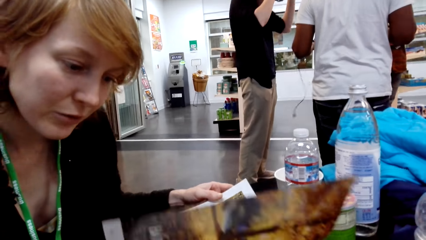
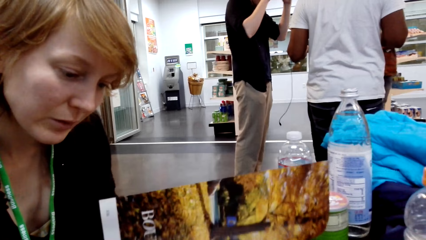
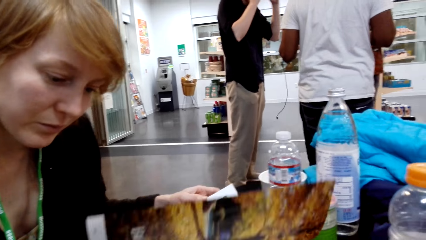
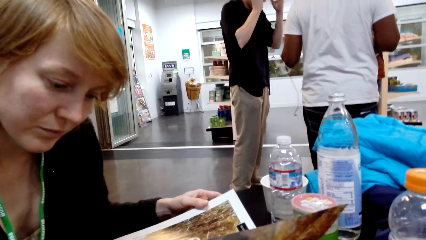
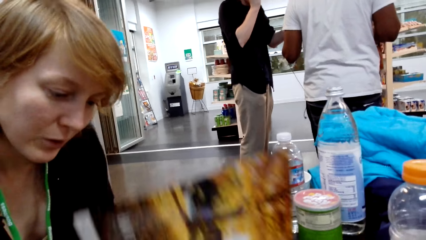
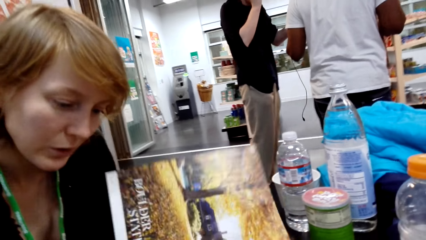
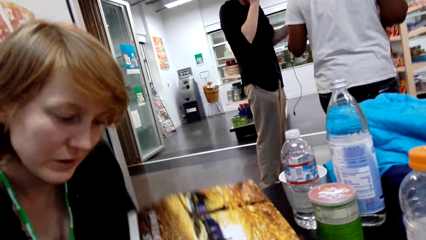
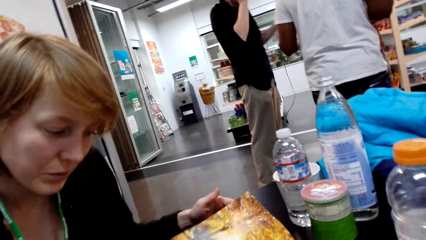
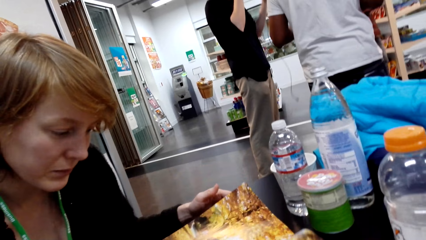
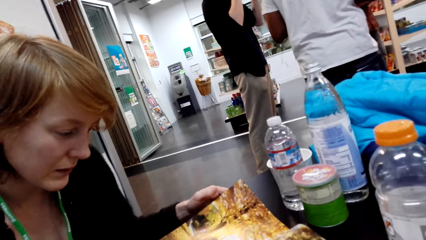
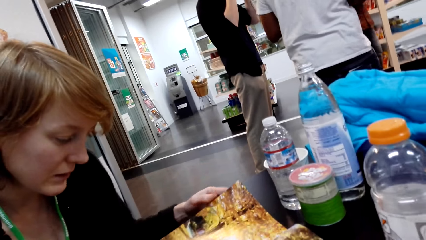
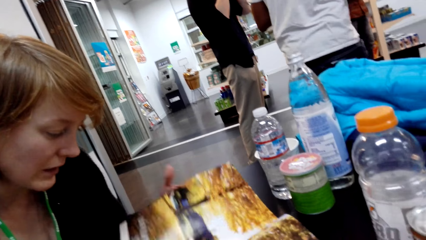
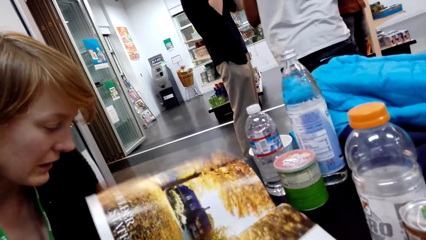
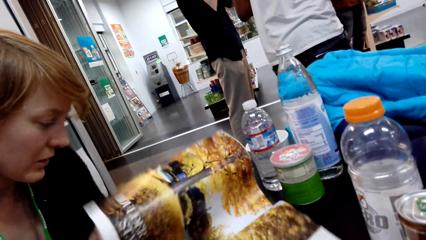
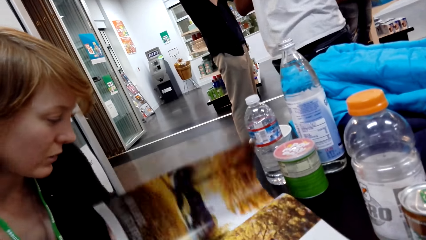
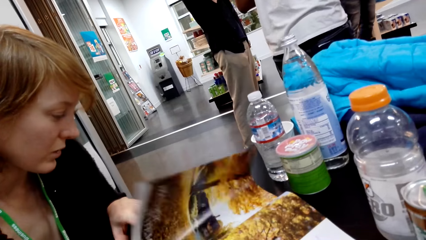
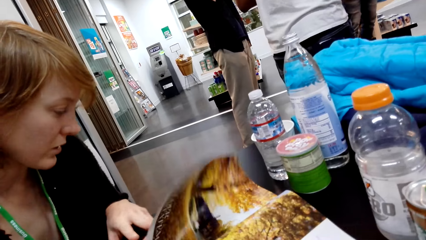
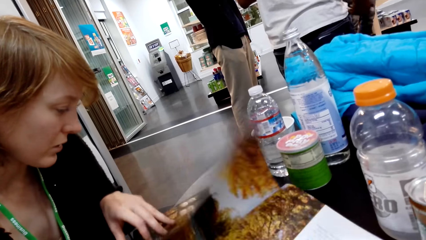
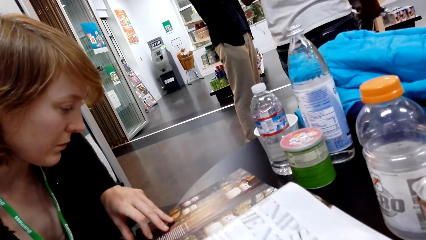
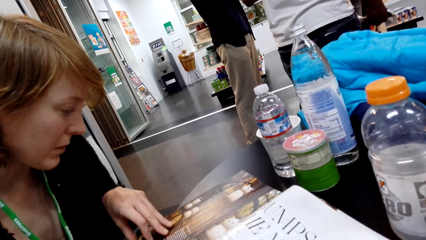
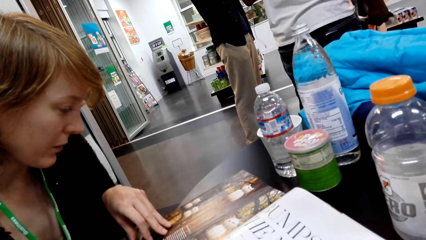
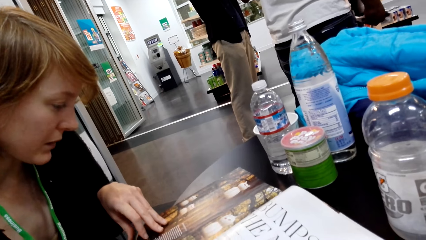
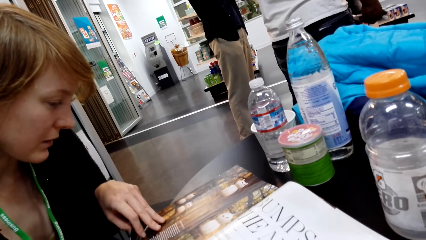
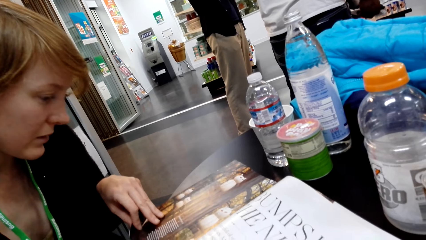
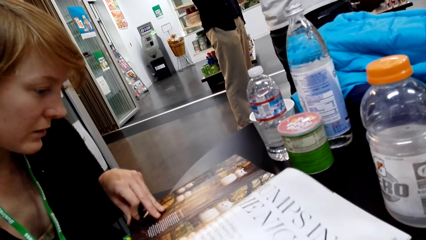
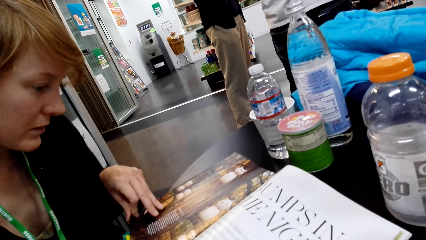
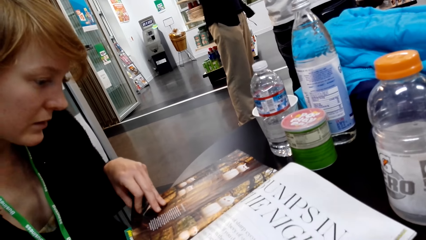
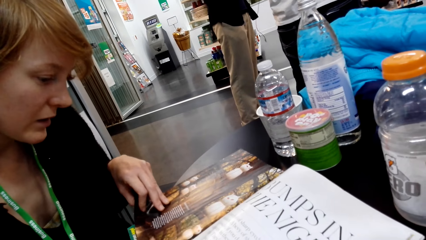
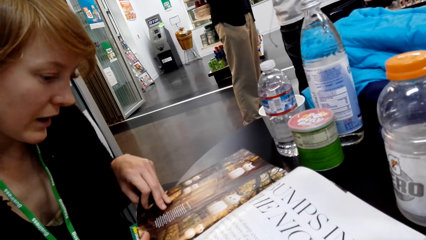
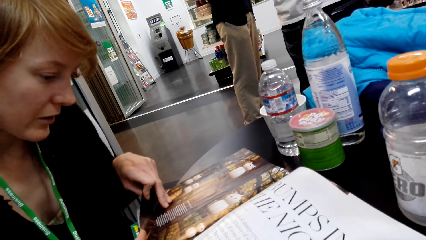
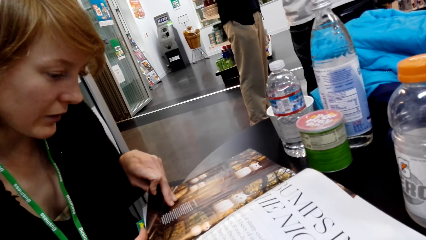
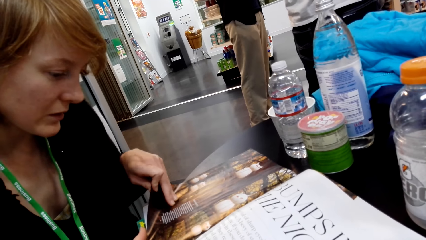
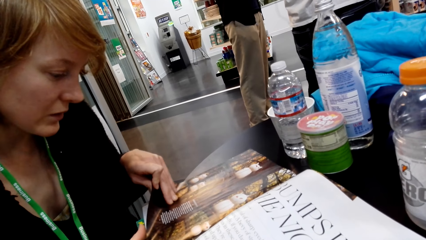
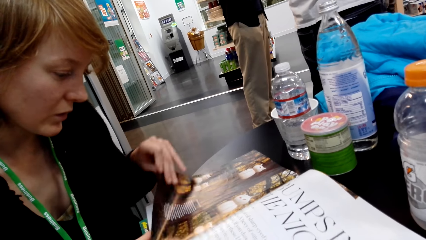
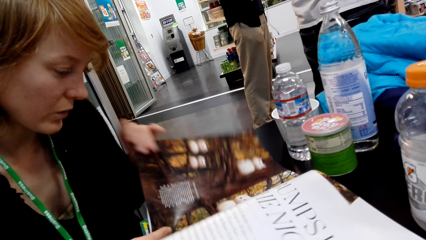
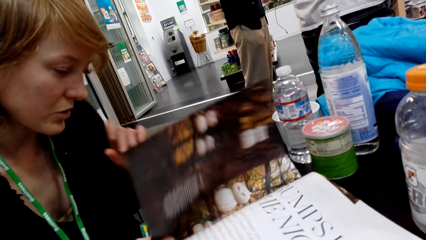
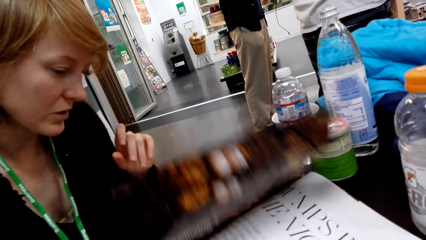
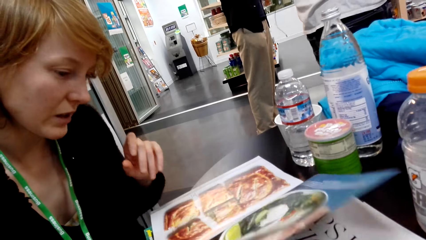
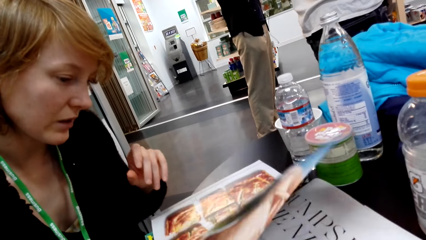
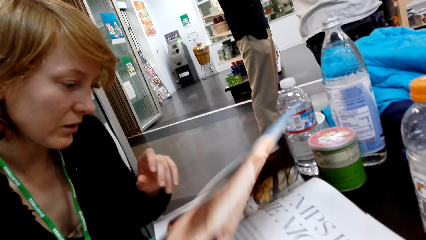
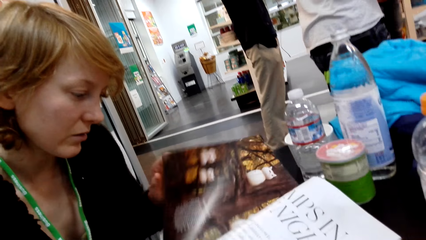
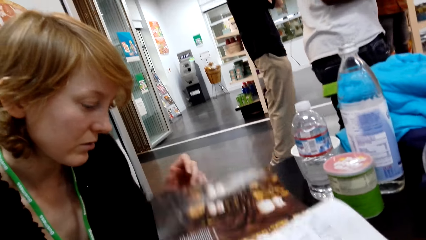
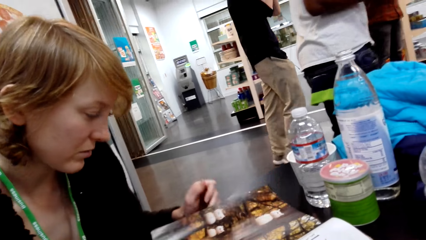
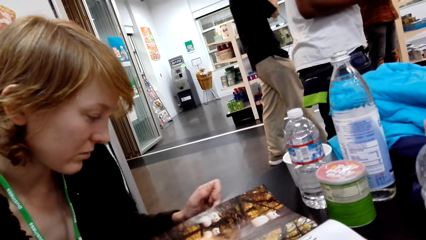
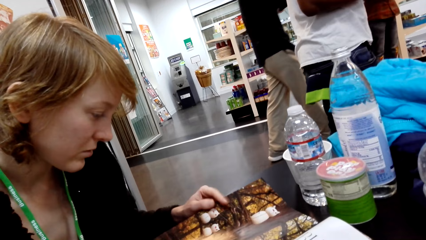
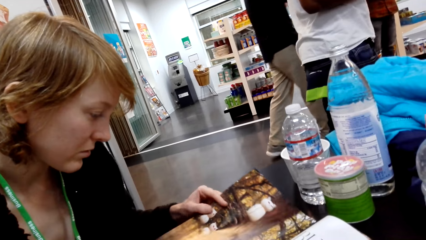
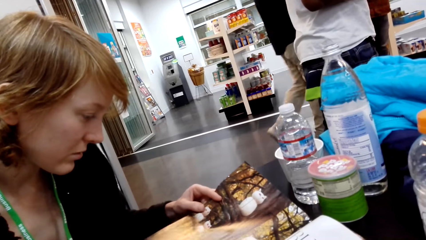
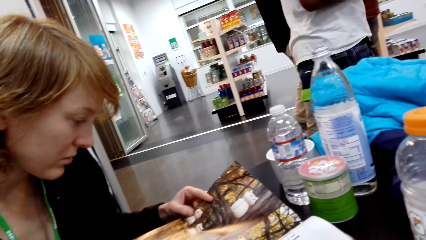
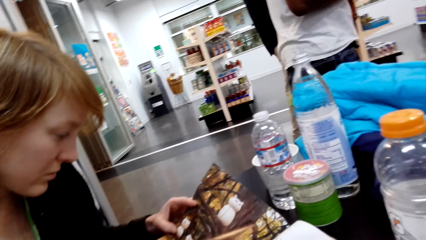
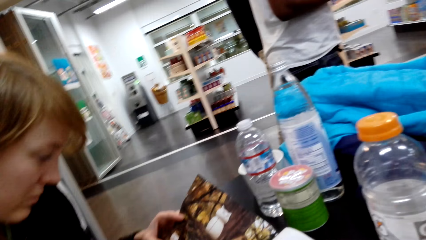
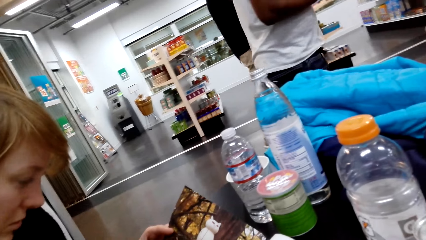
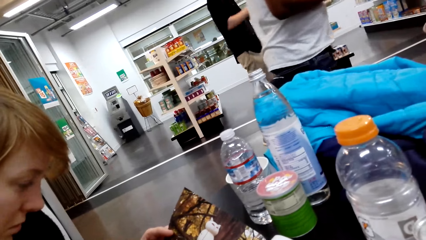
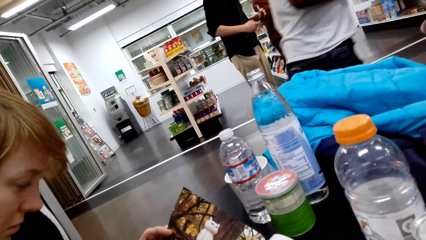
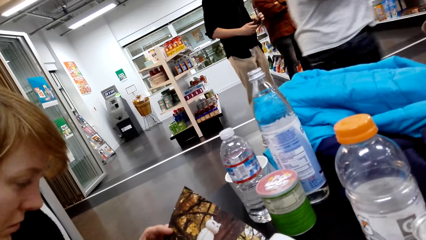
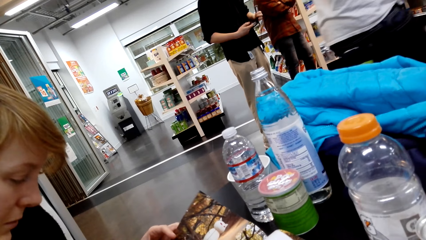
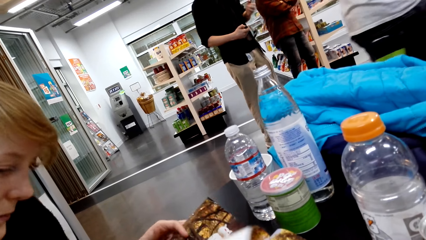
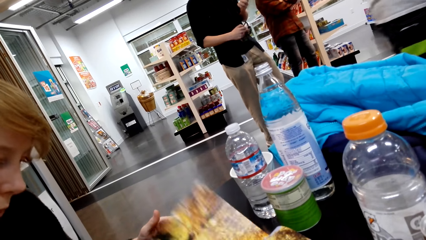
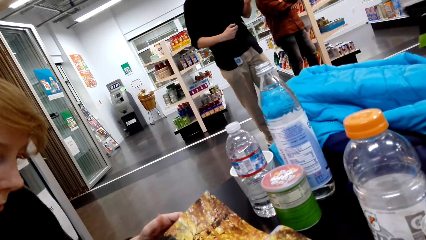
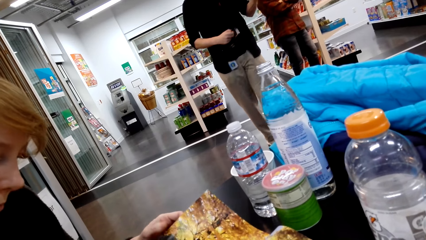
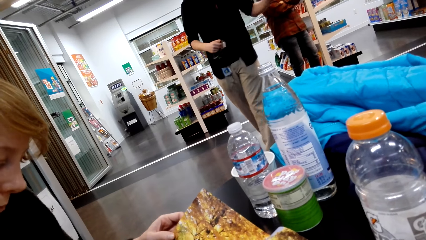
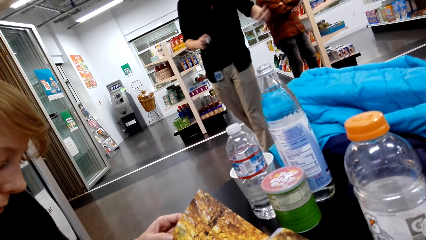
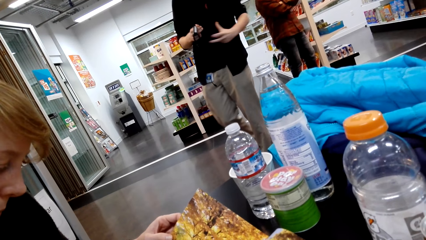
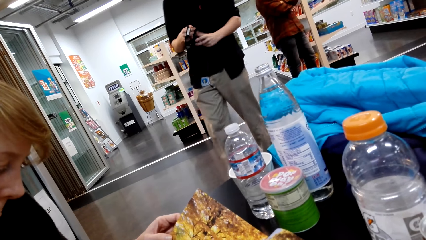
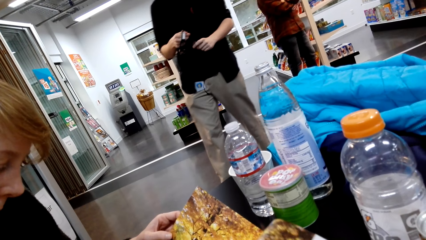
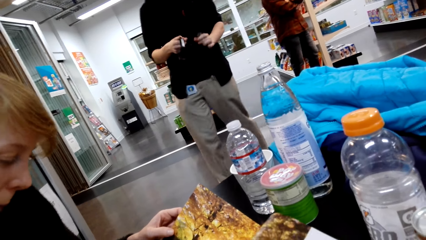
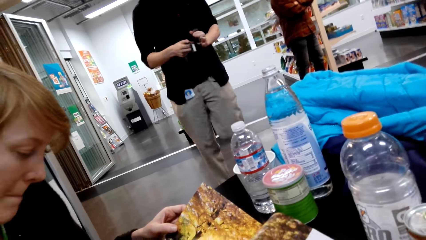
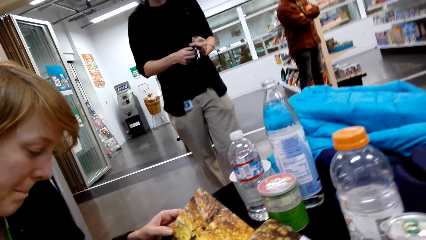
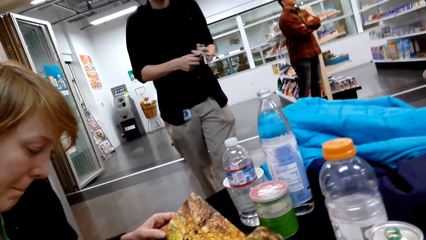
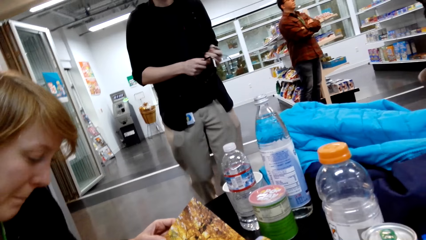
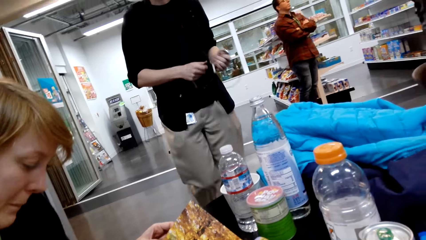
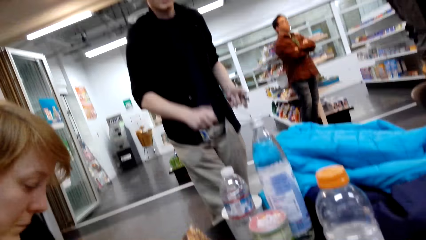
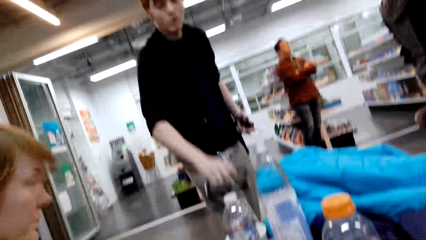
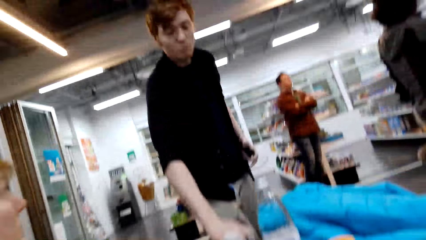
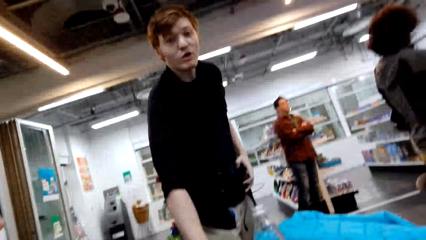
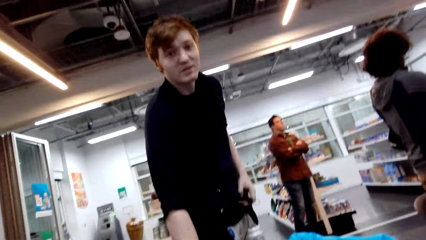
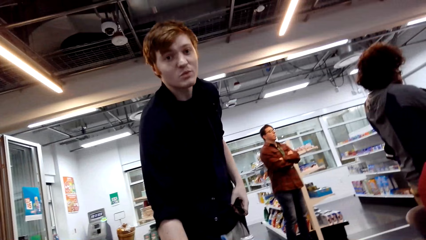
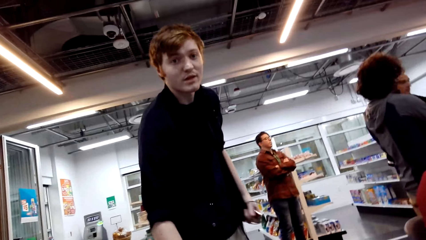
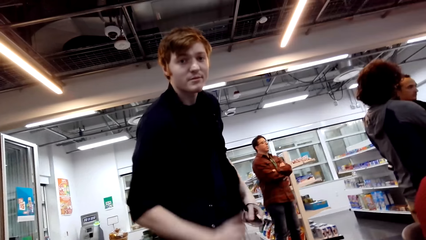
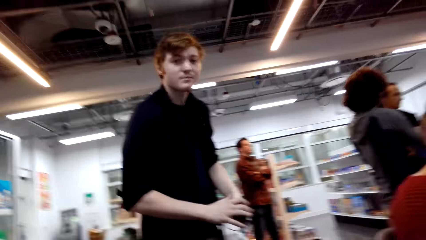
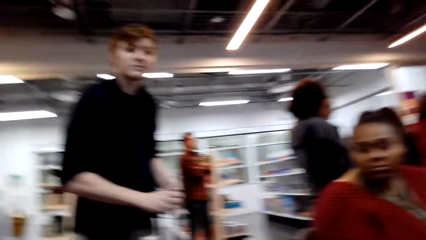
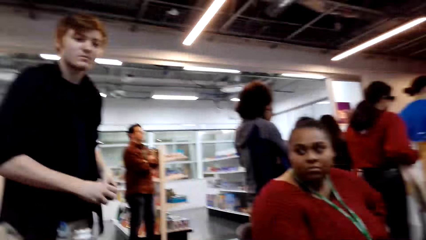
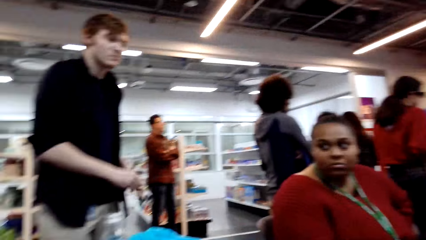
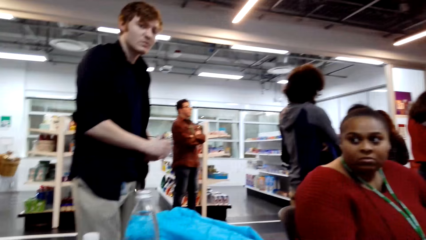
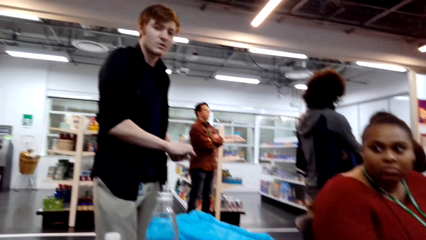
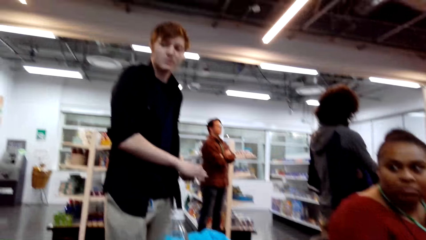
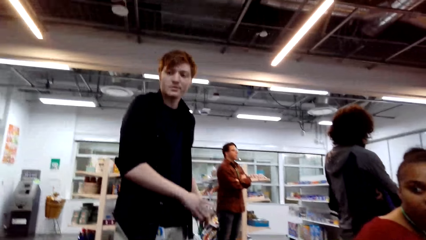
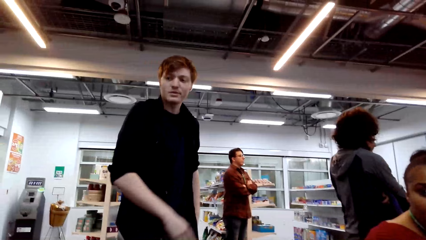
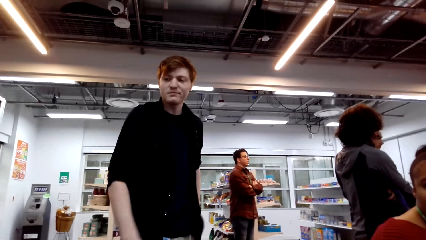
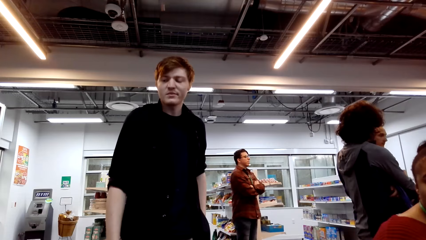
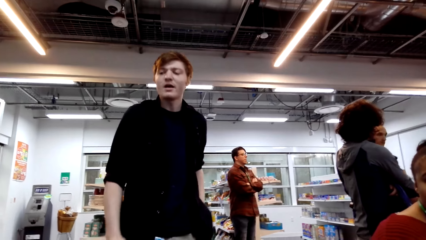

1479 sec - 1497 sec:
A person wears glasses. Another person turns a page of the magazine. The other person turns another page. The other person flips a page. The other person reads the magazine. The first person moves around. A man picks something from the table. The first person talks to the camera wearer.
